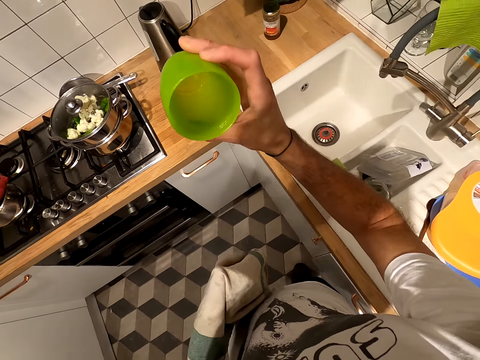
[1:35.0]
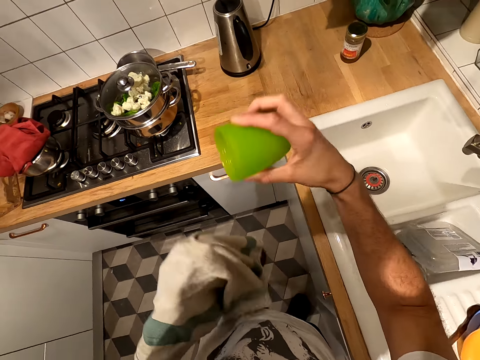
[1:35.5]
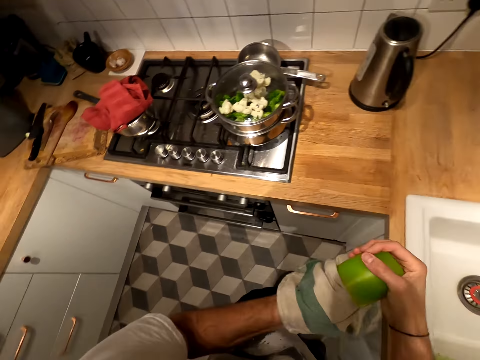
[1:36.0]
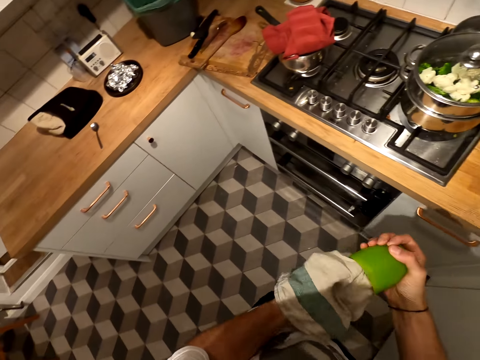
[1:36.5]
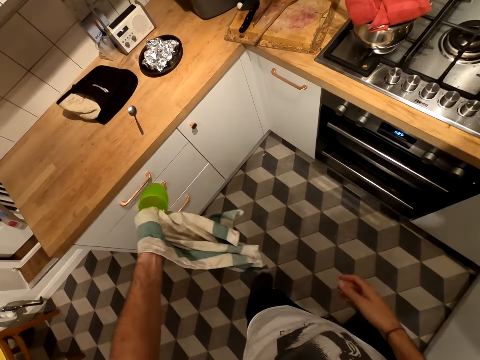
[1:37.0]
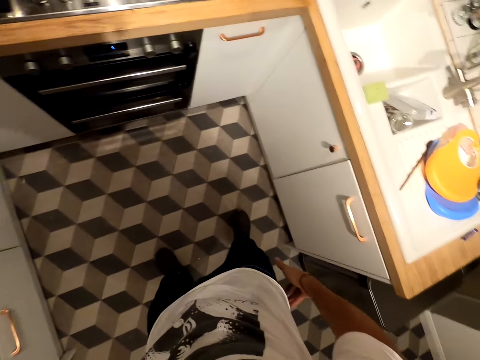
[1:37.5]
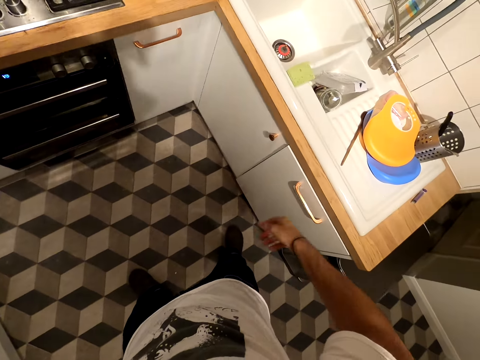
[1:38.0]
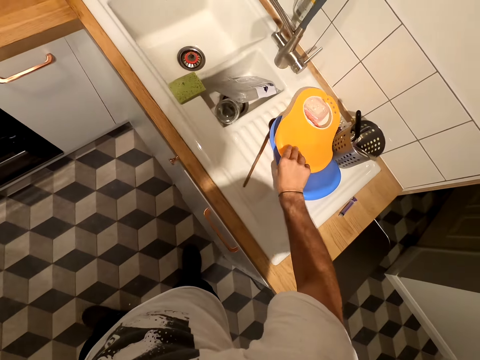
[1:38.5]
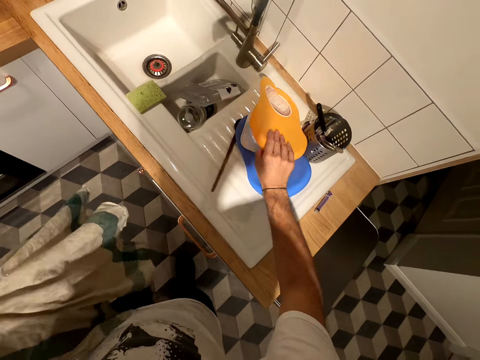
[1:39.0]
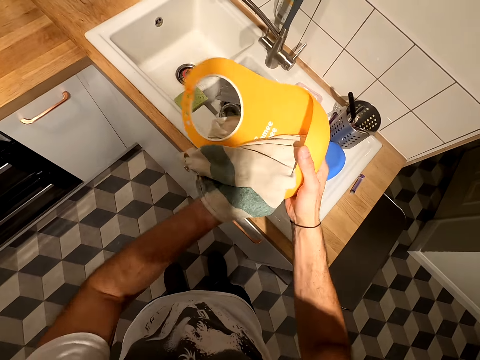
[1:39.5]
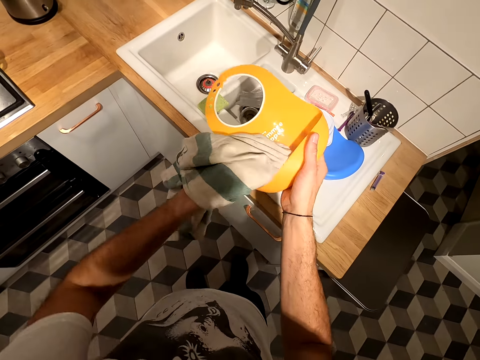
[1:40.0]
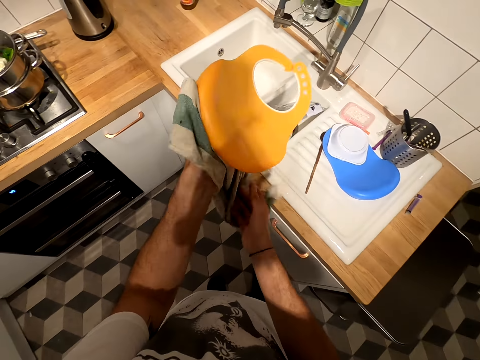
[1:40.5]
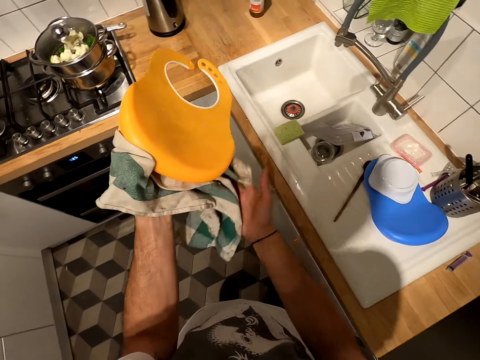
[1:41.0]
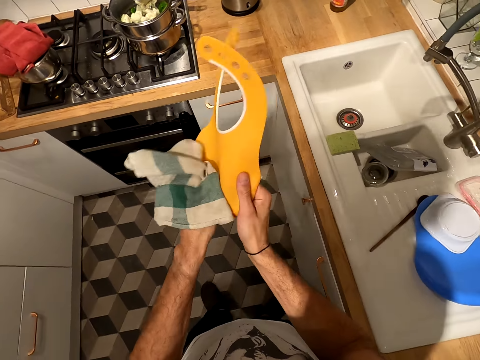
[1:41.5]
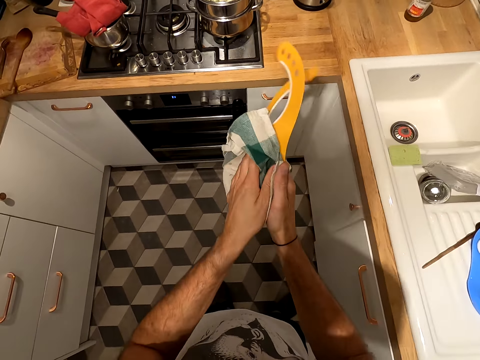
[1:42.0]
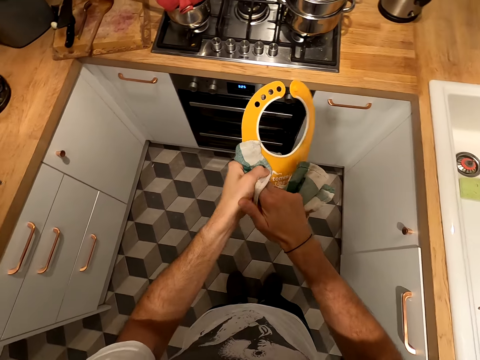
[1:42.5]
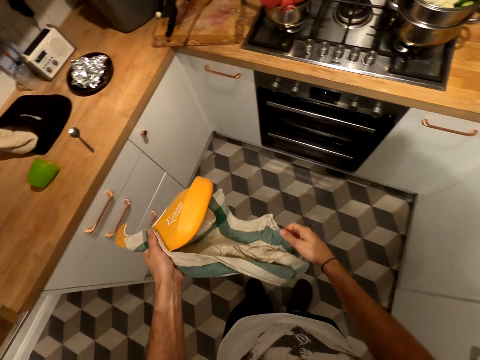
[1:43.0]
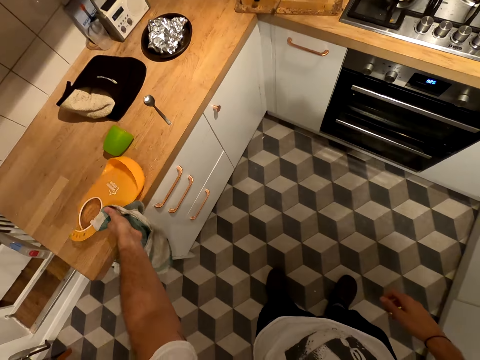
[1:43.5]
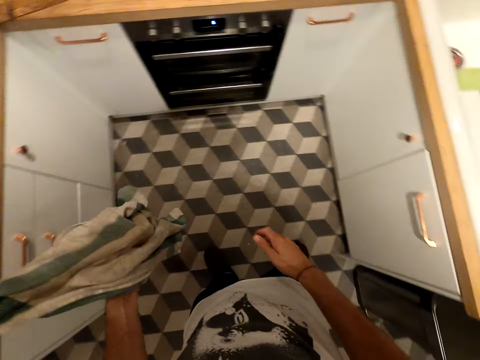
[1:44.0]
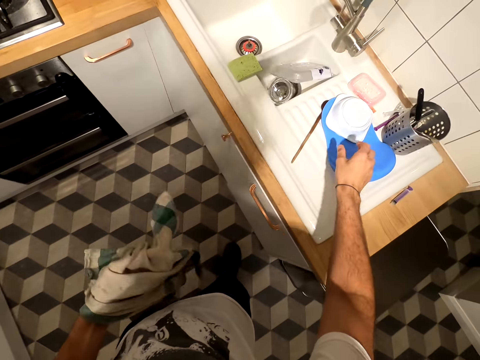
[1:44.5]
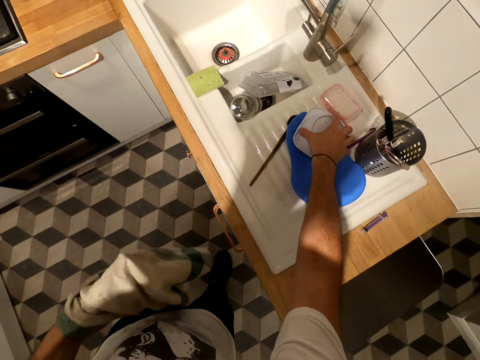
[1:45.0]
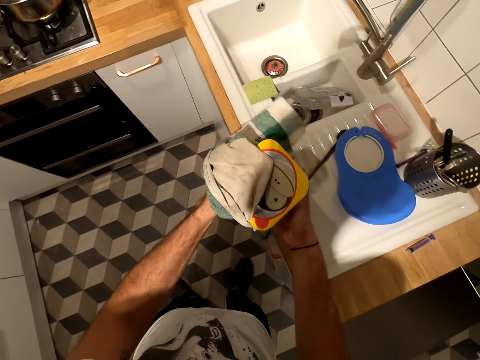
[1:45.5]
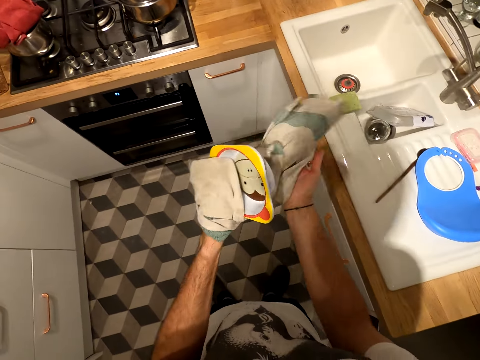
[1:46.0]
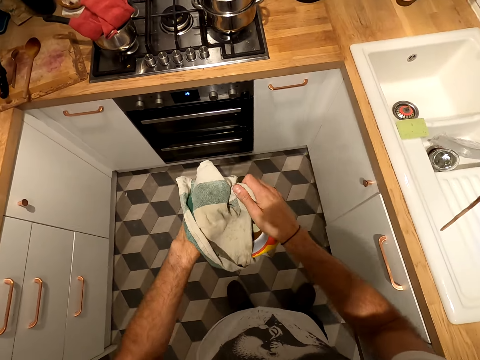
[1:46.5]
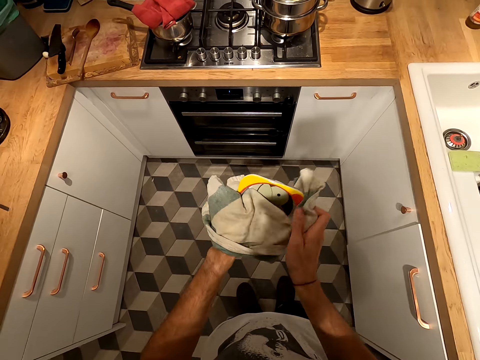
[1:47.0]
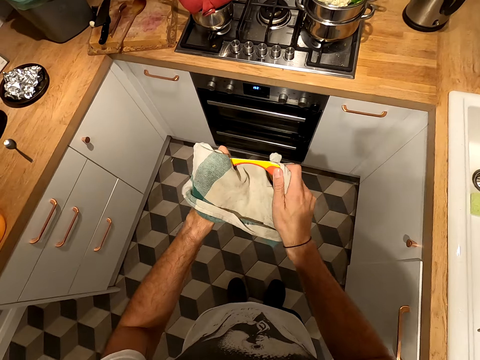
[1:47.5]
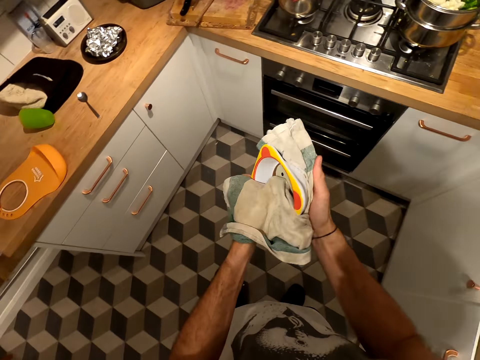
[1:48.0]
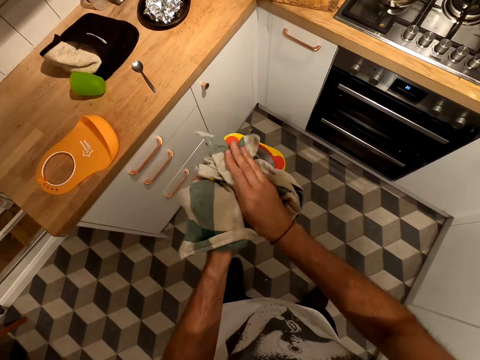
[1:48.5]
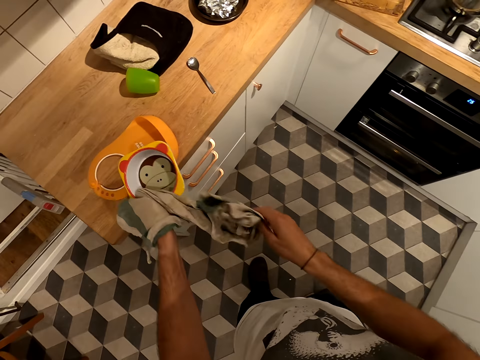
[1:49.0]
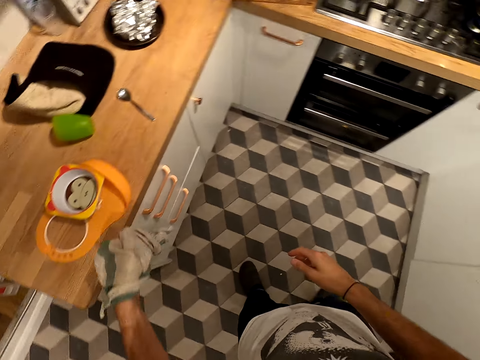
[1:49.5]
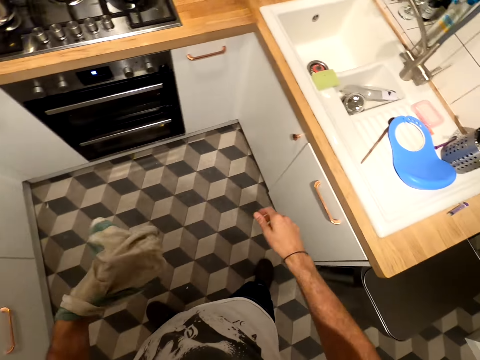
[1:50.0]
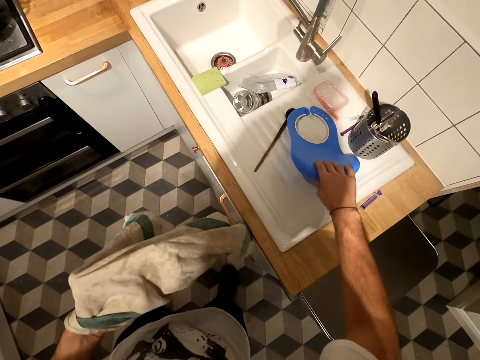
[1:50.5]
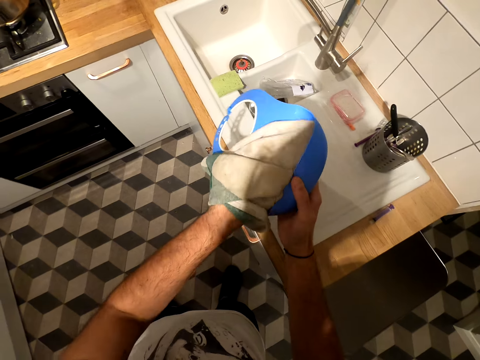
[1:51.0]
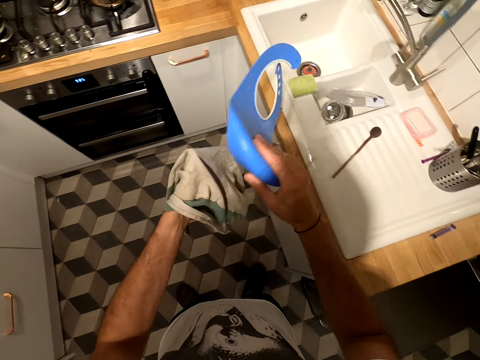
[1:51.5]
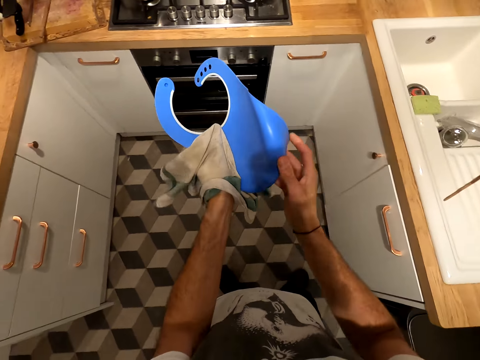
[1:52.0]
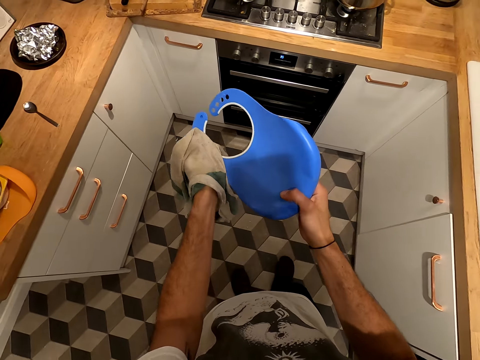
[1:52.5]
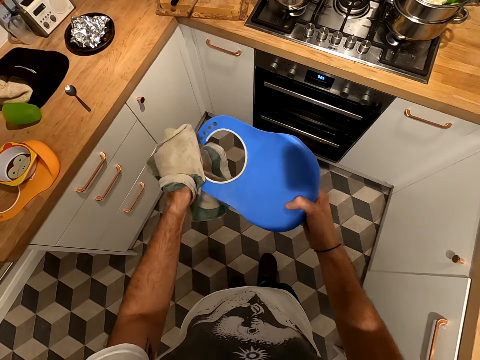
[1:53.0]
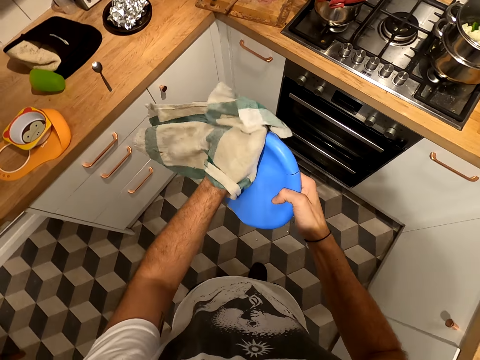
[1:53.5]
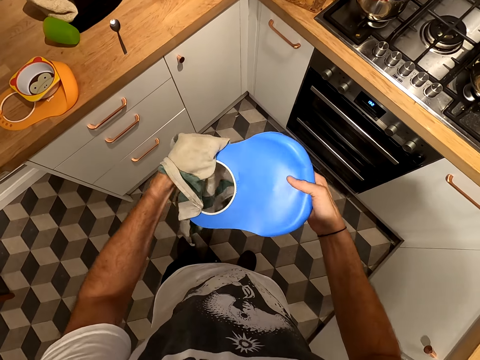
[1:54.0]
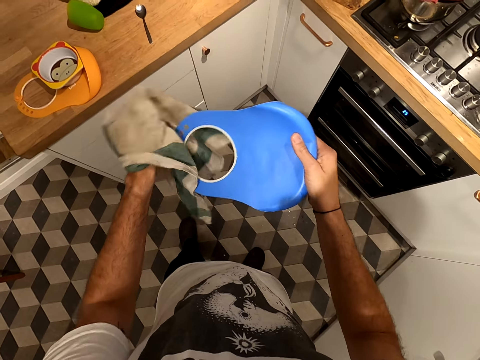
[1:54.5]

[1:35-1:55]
The camera wearer looks at the cup. They clean the cup using a linen towel. They put the cup on the countertop. They pick up something. They wipe something. They put something on the countertop. They pick up a bowl. They clean the bowl. They put the bowl on the countertop. They pick up something. They wipe something.

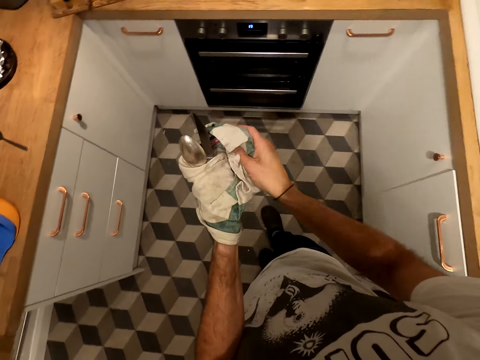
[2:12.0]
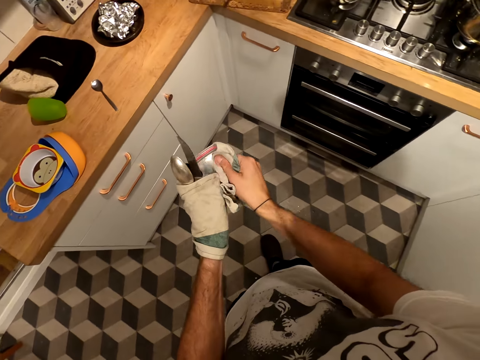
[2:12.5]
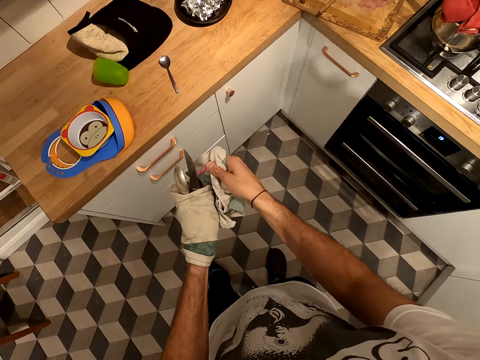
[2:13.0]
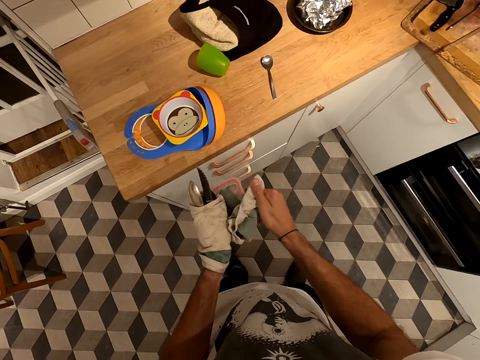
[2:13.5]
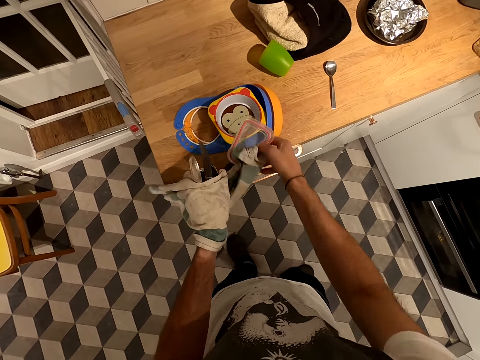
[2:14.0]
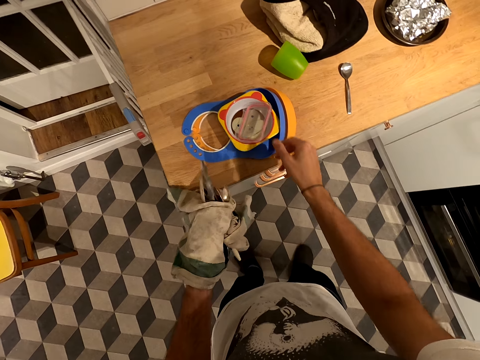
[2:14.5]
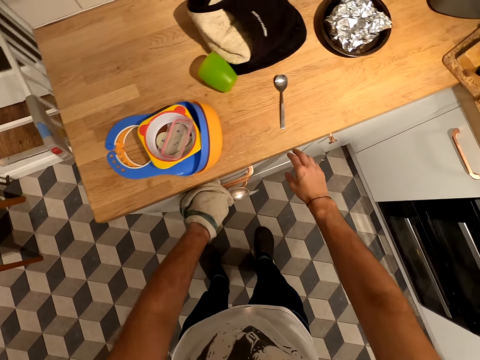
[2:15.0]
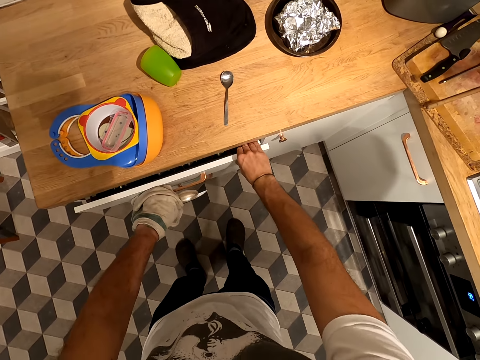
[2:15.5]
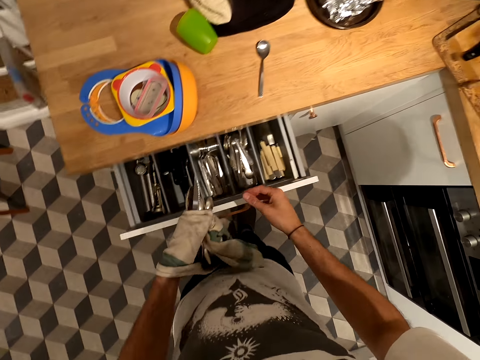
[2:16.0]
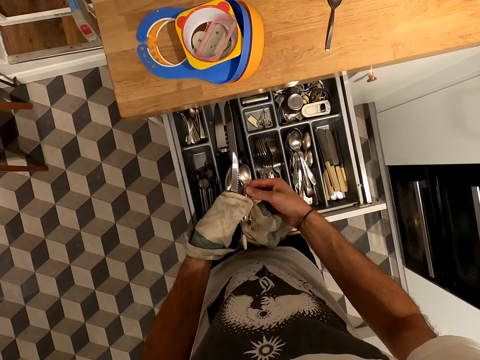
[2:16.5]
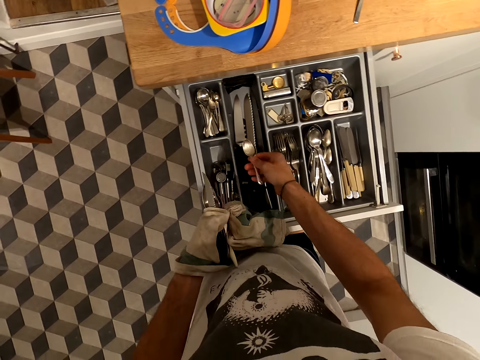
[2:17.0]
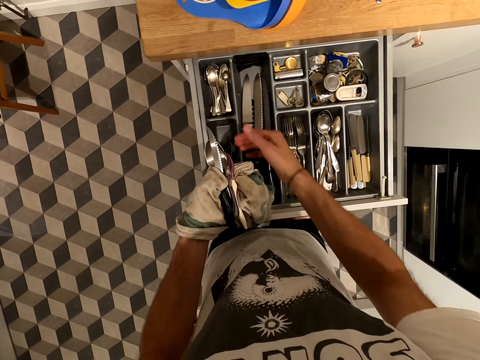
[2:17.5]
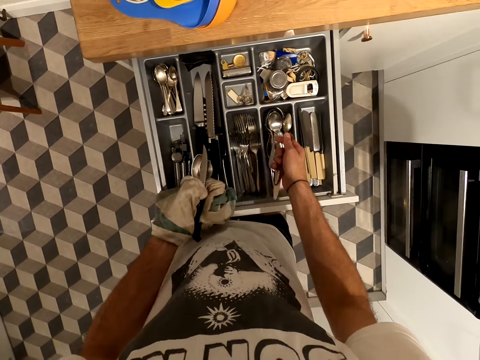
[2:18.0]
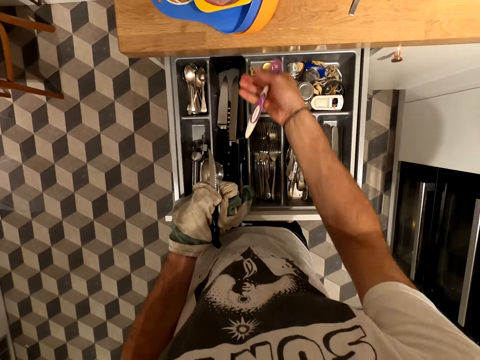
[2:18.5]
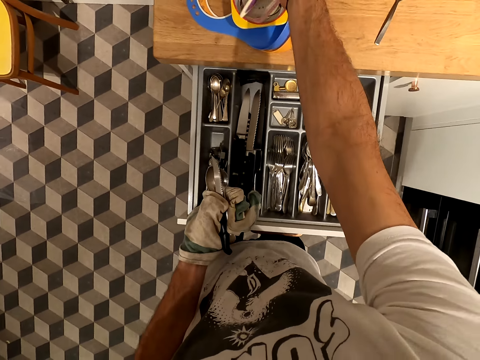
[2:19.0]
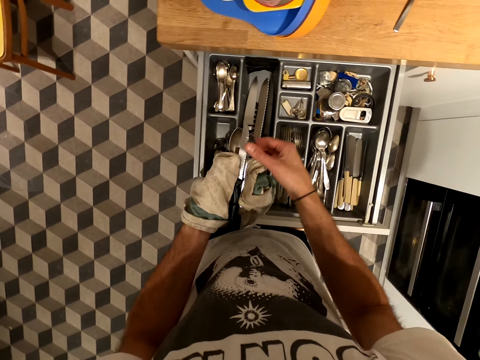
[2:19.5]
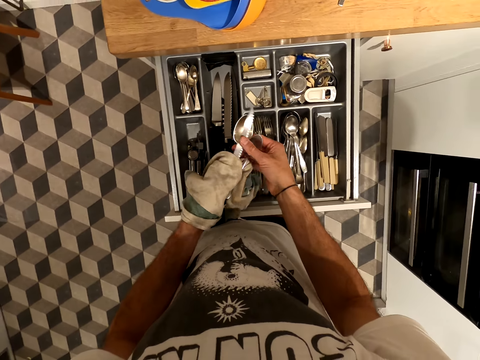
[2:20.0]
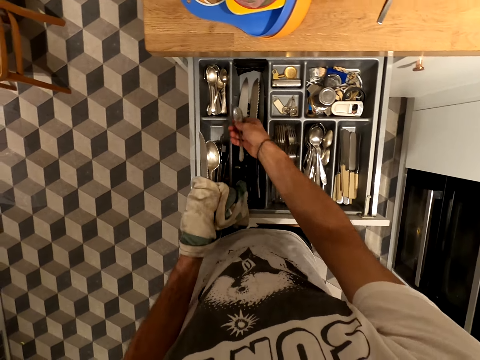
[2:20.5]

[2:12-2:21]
The camera wearer puts something in the bowl. They open the drawer. They put spoons in the drawer.
